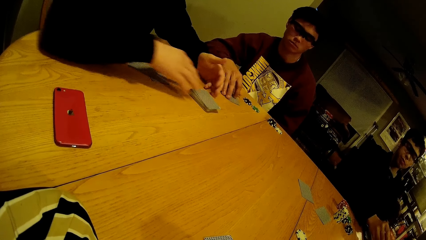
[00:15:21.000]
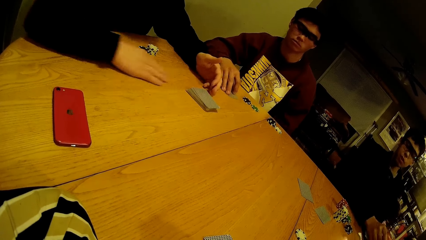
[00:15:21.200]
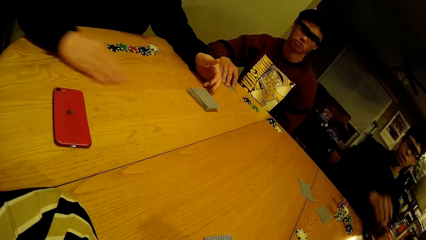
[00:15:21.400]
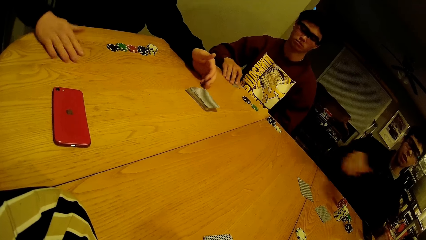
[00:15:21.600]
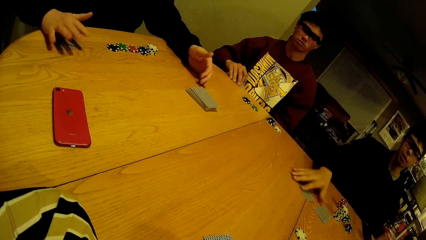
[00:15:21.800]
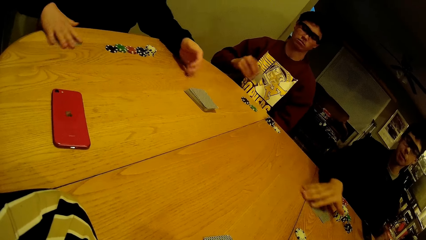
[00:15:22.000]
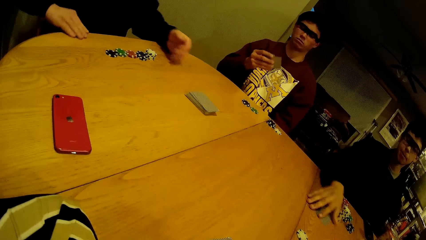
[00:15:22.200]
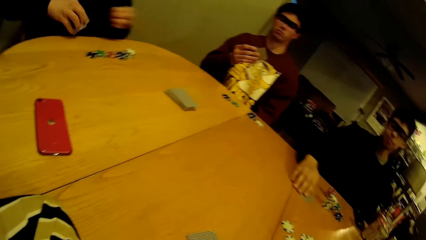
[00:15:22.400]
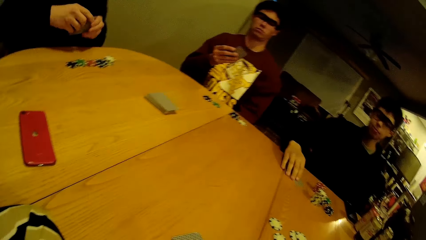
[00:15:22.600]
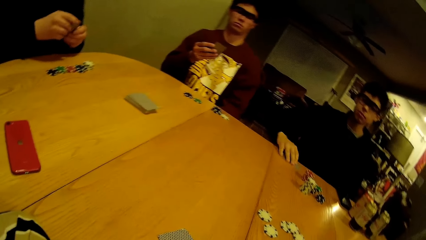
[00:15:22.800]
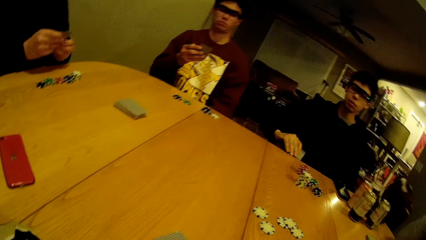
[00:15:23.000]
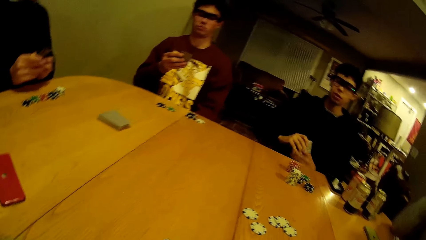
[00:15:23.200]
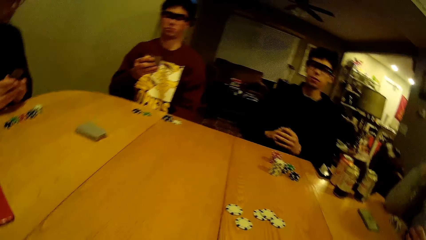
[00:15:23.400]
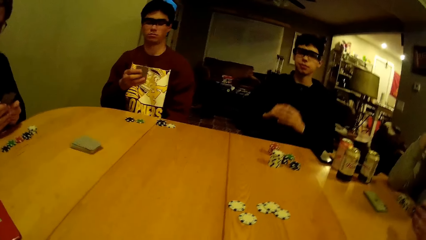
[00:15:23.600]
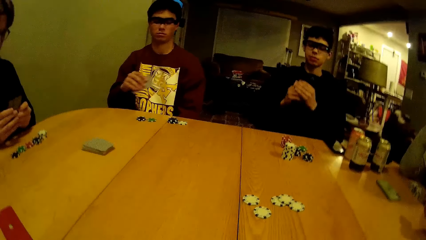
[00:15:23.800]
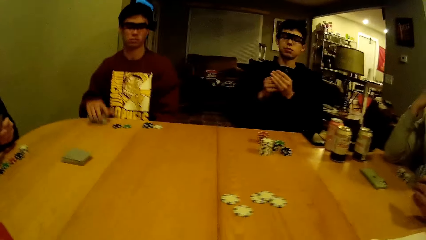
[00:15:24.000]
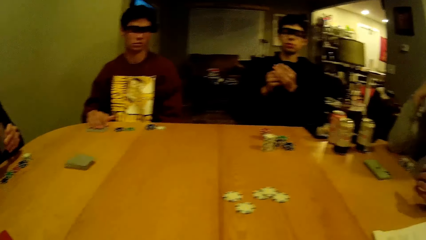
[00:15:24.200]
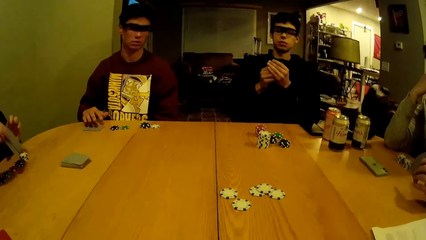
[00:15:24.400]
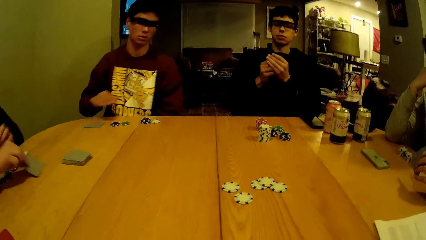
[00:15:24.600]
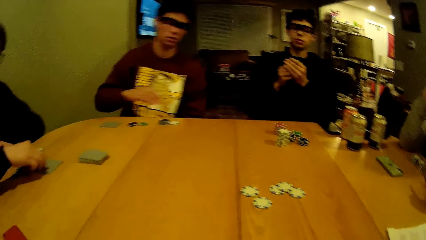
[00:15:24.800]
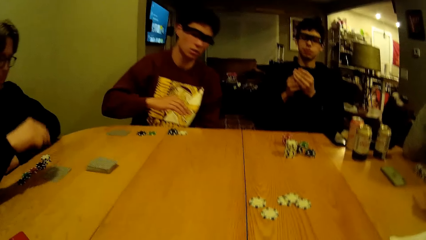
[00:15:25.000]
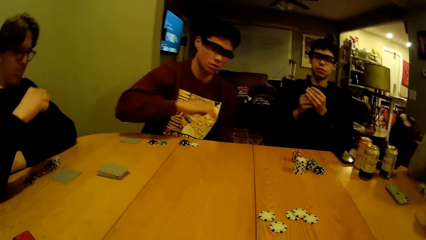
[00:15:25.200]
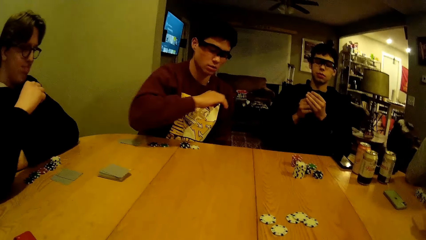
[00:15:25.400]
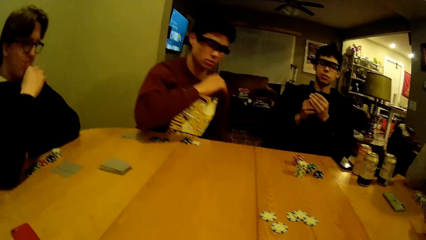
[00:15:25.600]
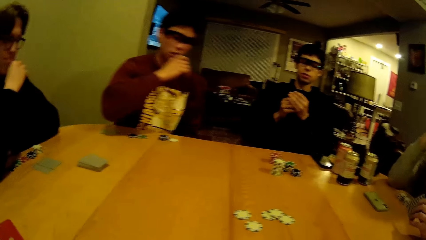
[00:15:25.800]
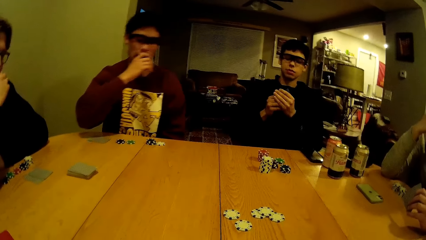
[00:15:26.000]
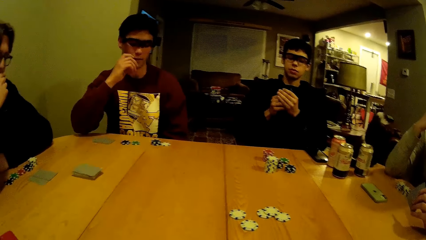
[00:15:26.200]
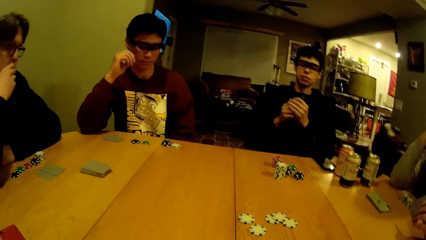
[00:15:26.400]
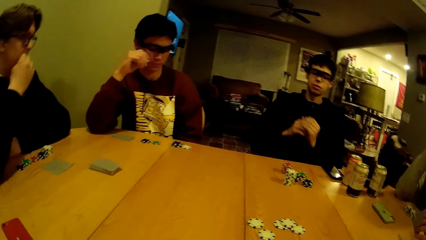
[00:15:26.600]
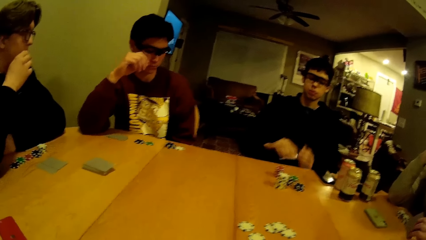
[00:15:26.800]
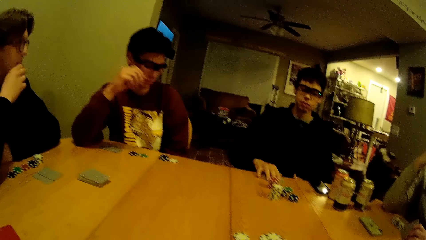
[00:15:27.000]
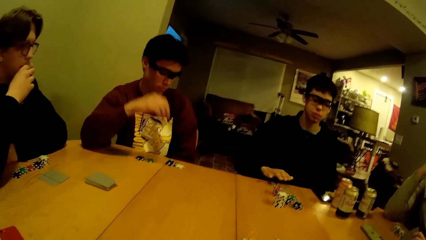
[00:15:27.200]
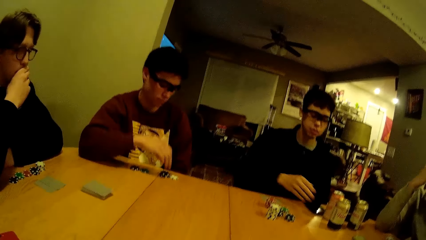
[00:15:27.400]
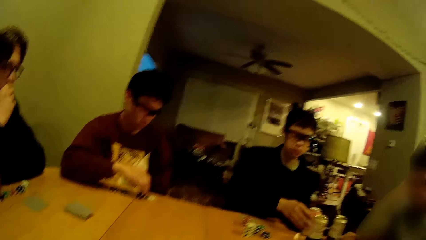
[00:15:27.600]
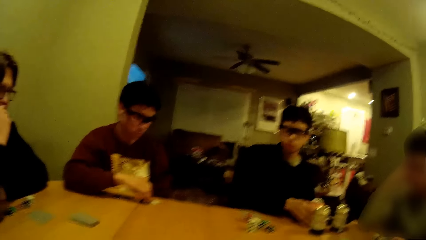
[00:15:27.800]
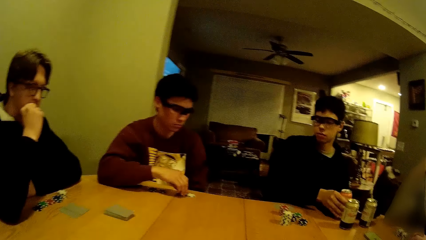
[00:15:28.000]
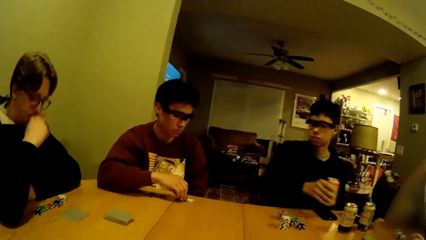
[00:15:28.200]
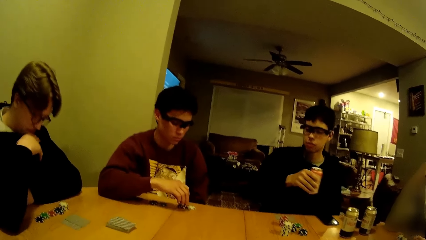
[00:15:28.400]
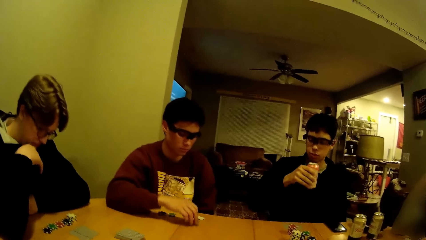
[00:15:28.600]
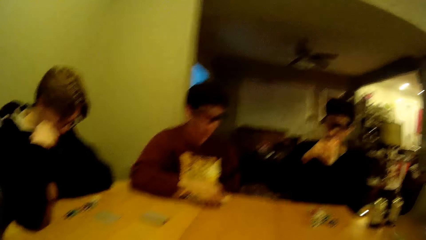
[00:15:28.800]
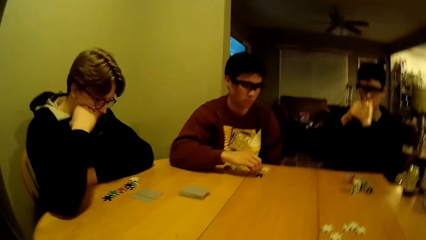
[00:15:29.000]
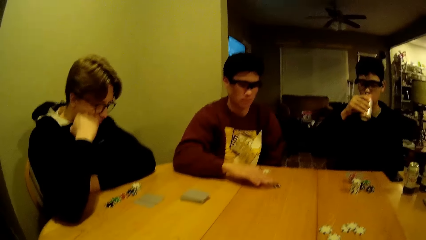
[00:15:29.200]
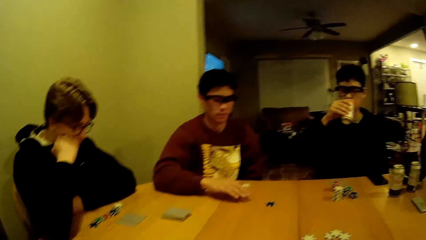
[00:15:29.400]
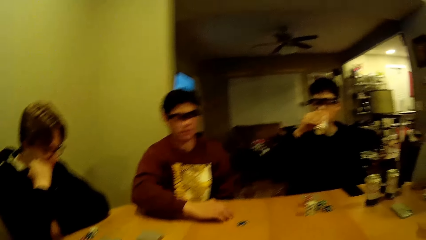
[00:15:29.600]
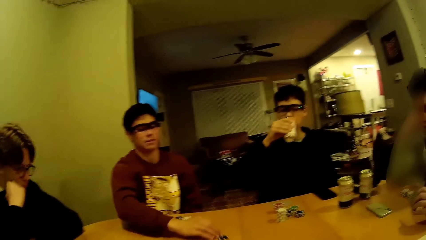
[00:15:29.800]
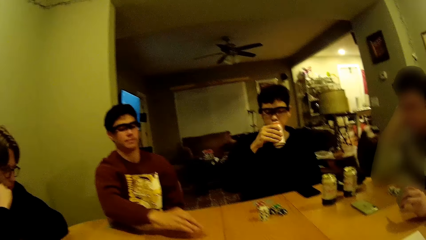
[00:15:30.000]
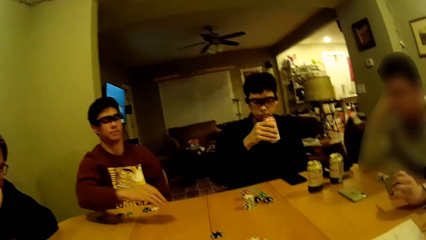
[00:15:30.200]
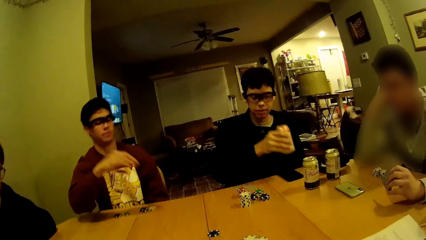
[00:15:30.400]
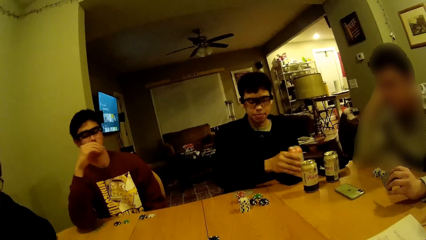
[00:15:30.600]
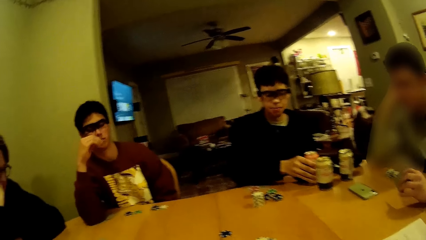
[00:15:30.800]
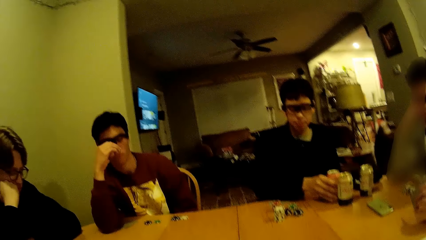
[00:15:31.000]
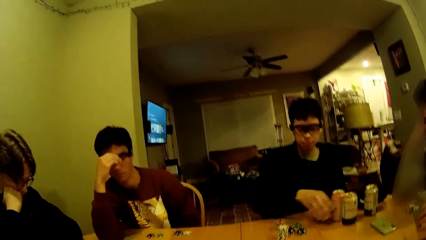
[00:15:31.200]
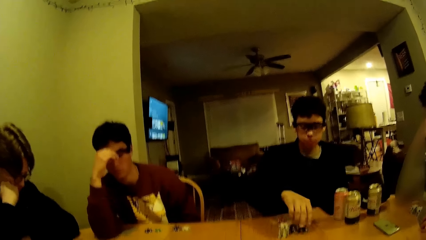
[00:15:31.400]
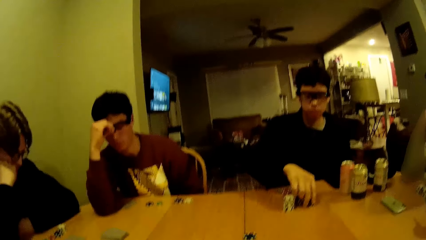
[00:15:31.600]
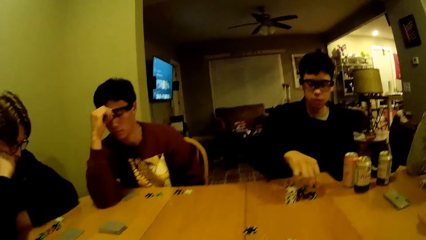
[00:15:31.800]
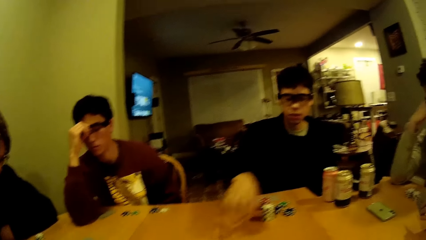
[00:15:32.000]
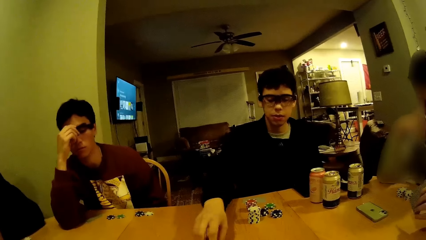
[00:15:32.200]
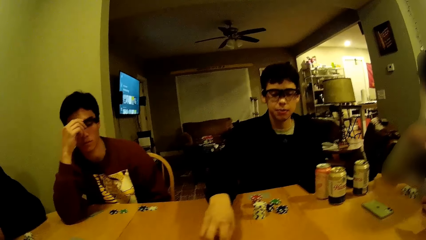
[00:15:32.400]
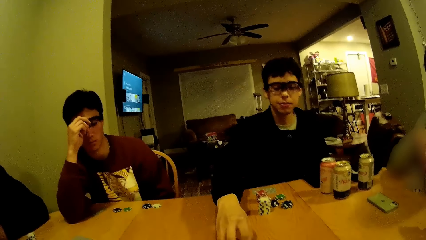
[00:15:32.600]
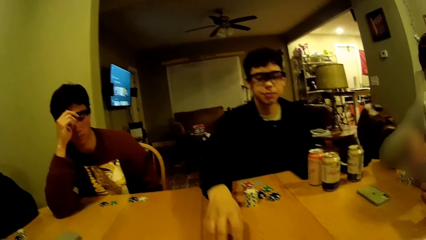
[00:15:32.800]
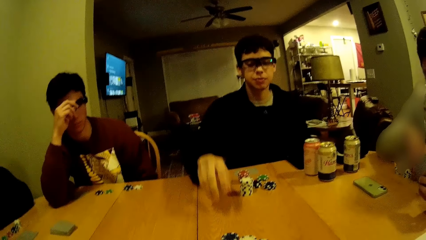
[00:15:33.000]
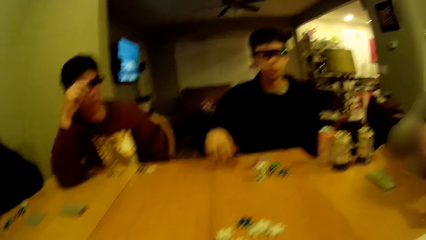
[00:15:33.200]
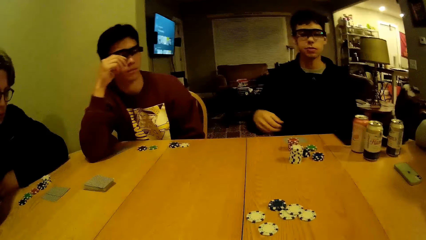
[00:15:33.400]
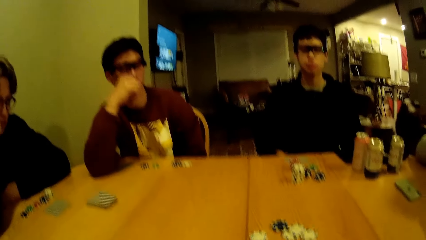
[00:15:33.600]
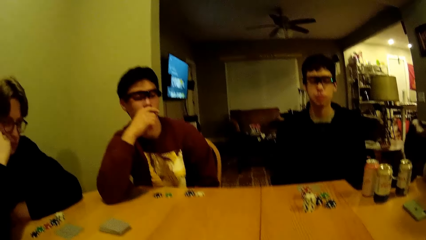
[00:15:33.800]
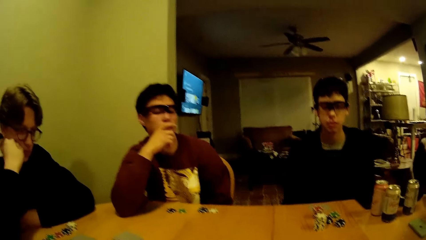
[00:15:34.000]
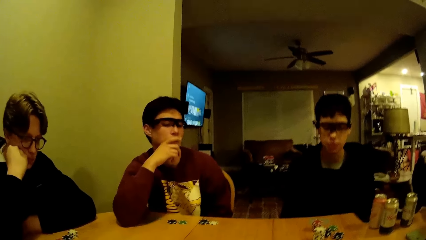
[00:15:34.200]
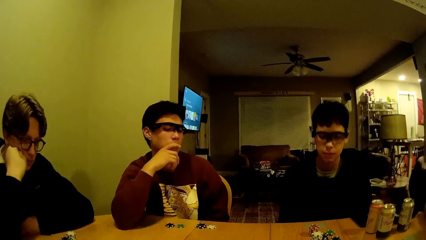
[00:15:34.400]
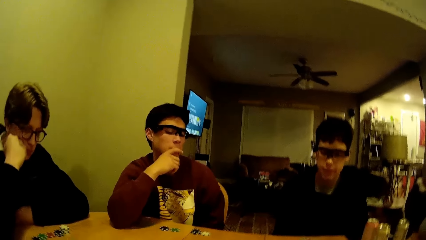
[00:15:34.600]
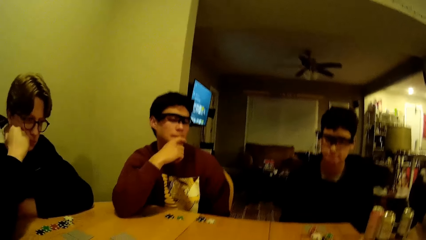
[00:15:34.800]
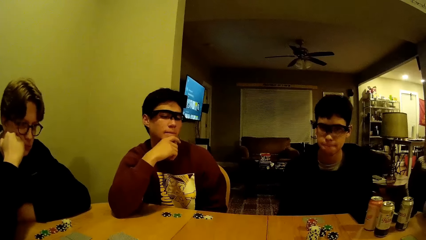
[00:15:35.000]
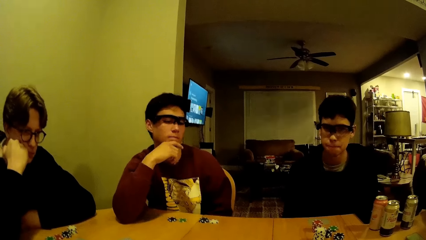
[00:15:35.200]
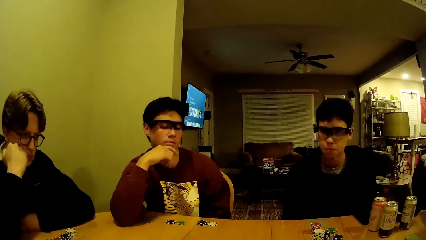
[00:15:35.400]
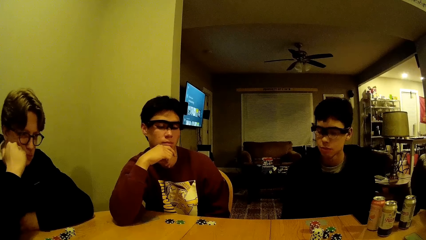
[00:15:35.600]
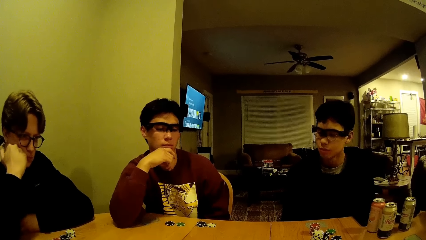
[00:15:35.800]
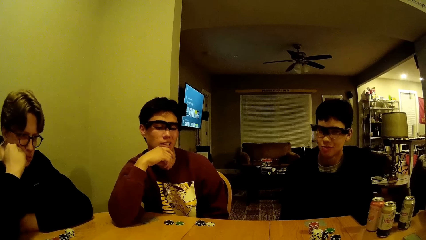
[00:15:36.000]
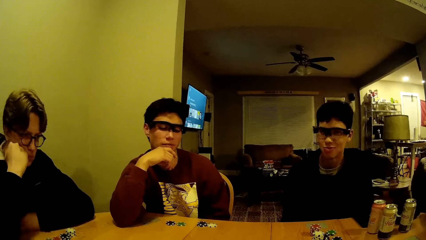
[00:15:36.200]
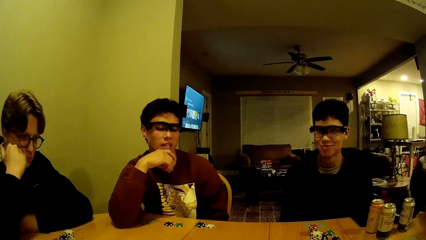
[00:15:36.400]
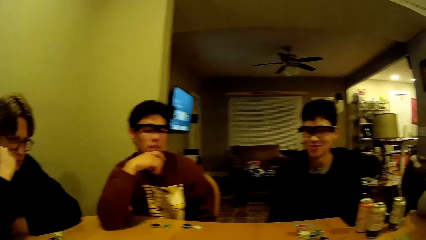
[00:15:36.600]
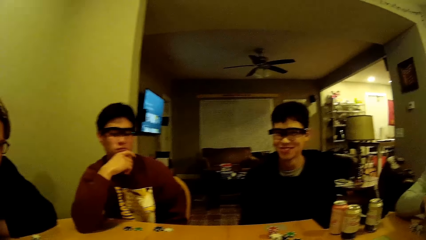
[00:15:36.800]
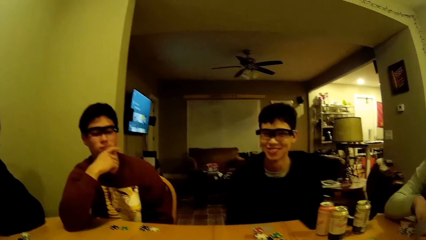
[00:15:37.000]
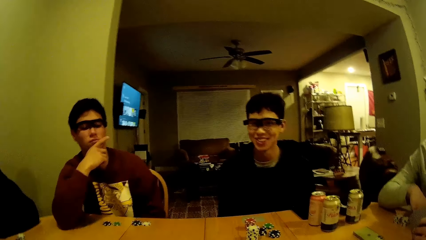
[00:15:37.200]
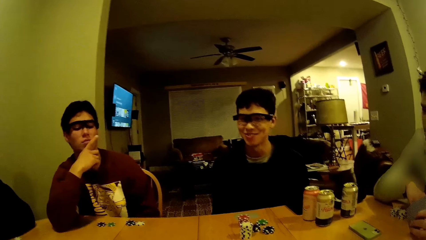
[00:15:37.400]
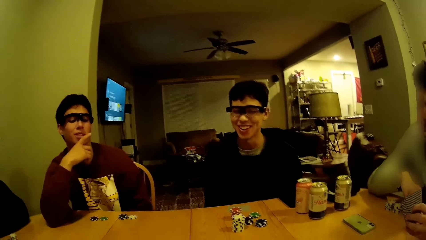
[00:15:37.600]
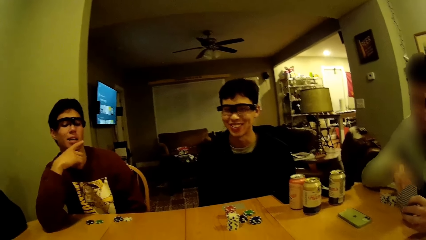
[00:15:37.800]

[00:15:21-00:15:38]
A man drops the can of soda on the table. Another man puts the cards on the table. A third man takes his portion of cards from the table. The first man takes his portion of cards from the table. The second man takes his portion of cards from the table. The third man drops the card on the table. The second man drops the card on the table and rests his right elbow on the table. The third man rests his right elbow on the table. The camera wearer stares at the cards on the table. The first man drops his card on the table. The third man touches his portion of game disks or puzzle pieces on the table. The first man picks the can of soda from the table and drinks from the can of soda. The third man pushes the game disk to the centre of the table. The first man drops the can of soda on the table, picks some game disks from his portion of disks on the table, moves the puzzle pieces on the table, drops the game disks at the centre of the table. The camera wearer stares at the cards on the table.
